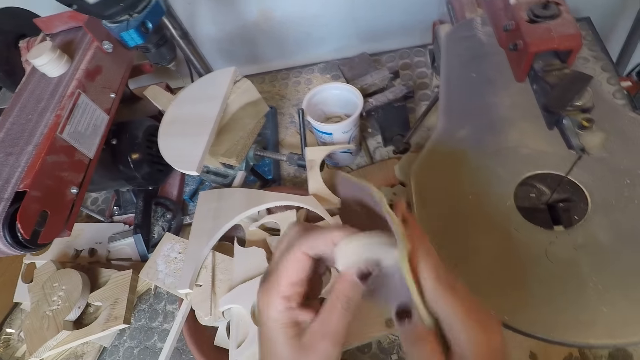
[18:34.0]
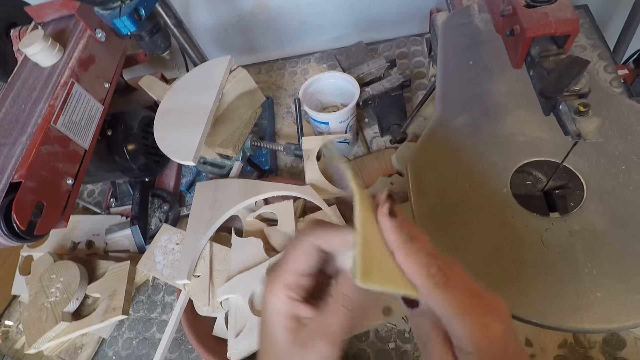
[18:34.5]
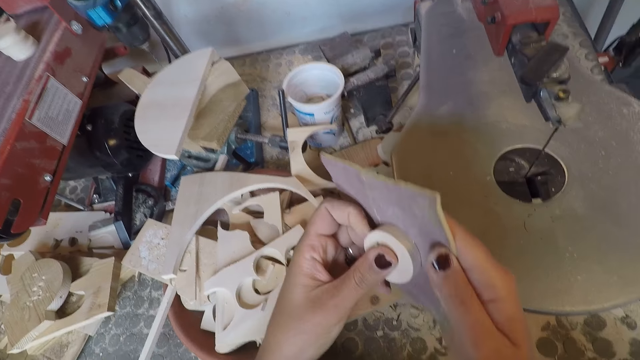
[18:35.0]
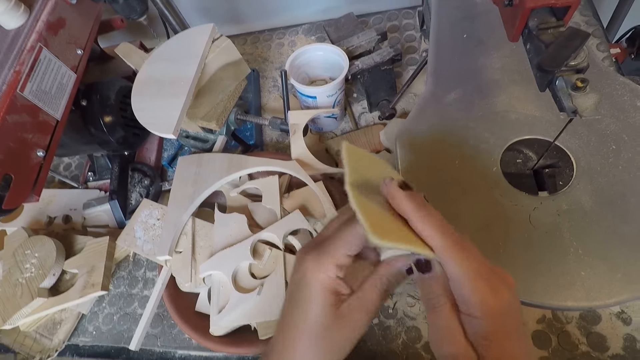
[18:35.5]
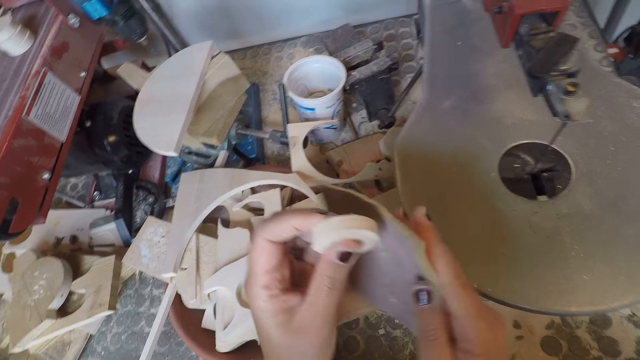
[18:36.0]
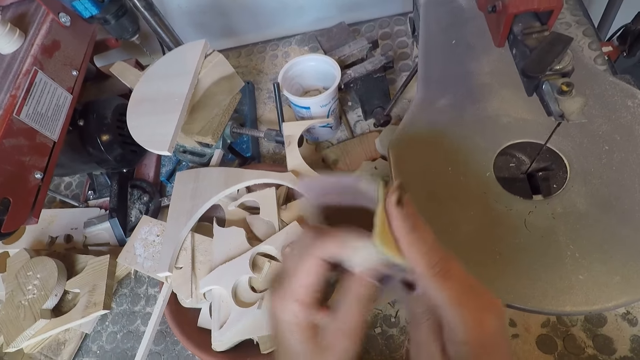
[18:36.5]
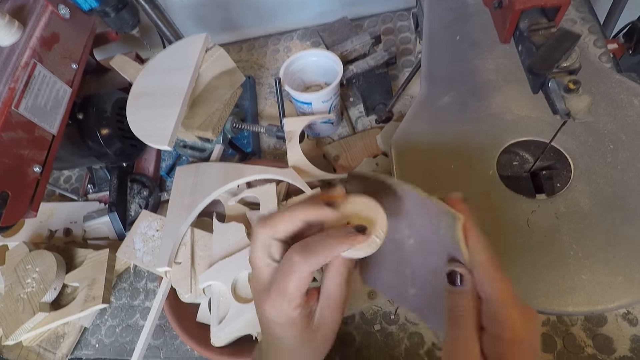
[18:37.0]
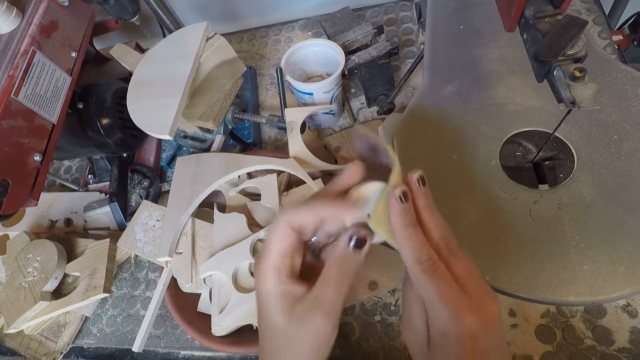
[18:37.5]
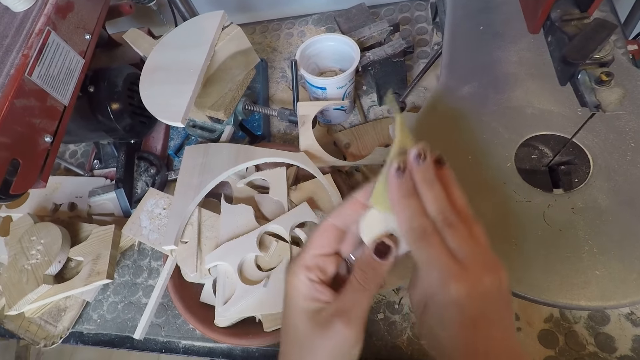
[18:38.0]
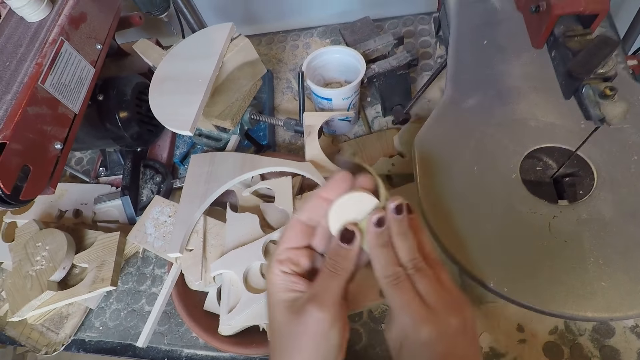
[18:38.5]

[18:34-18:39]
The camera wearer rubs the piece of wood on the sandpaper.

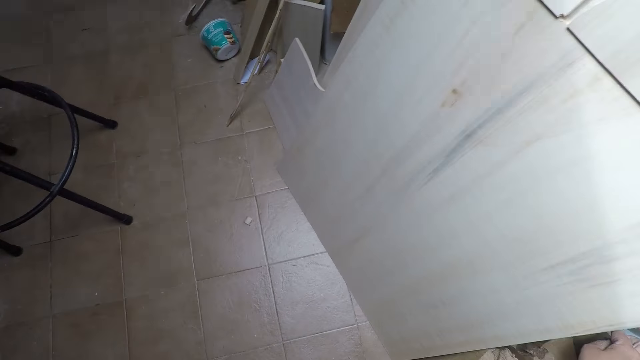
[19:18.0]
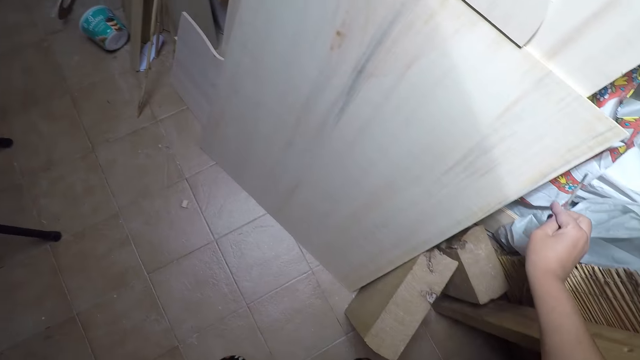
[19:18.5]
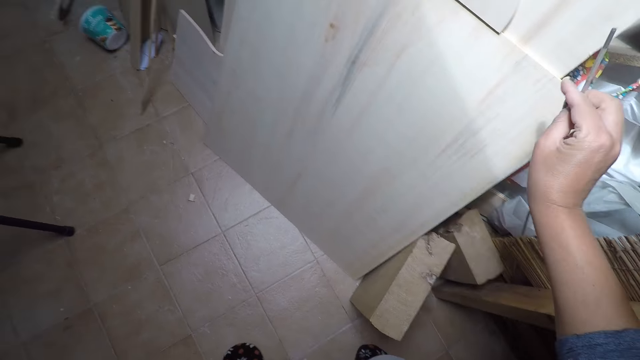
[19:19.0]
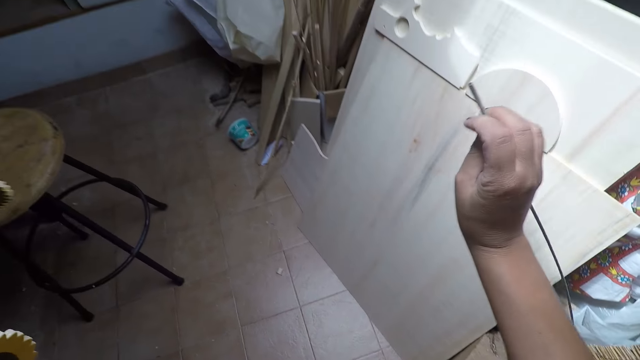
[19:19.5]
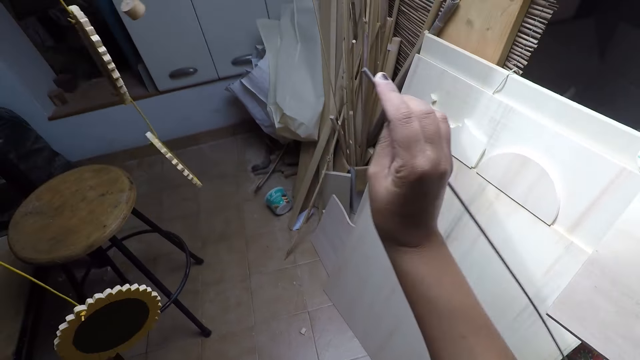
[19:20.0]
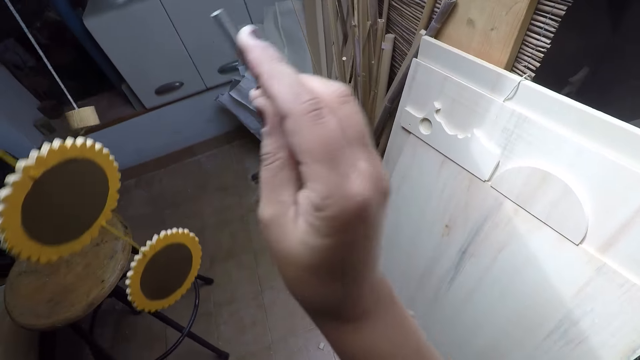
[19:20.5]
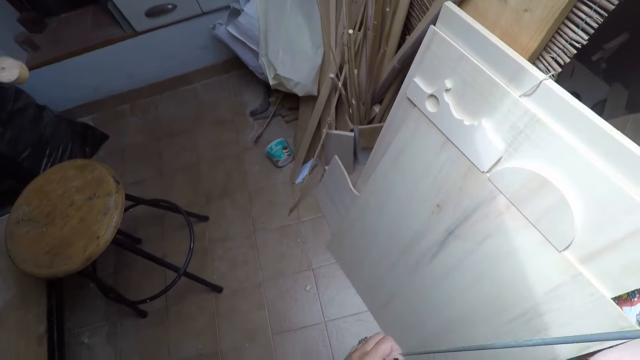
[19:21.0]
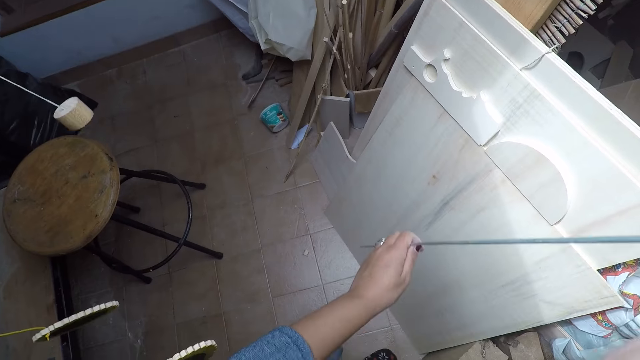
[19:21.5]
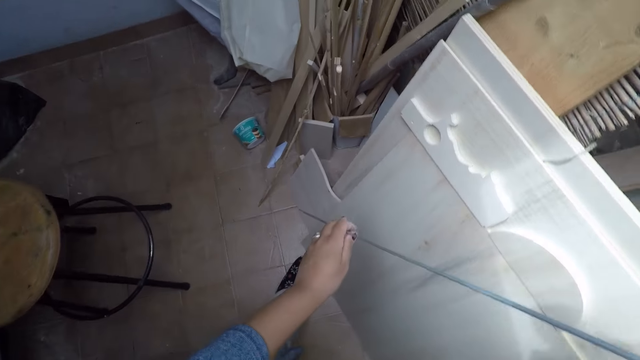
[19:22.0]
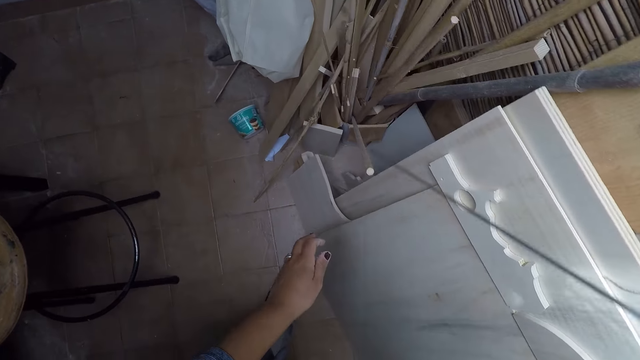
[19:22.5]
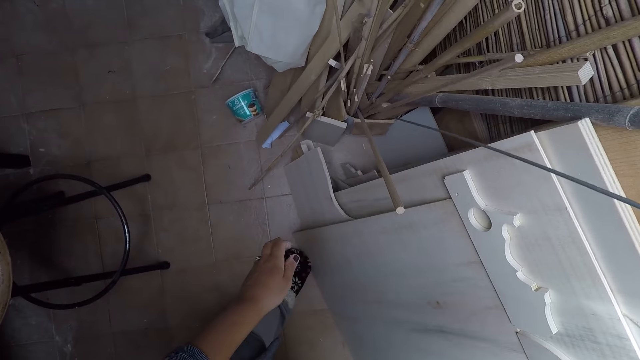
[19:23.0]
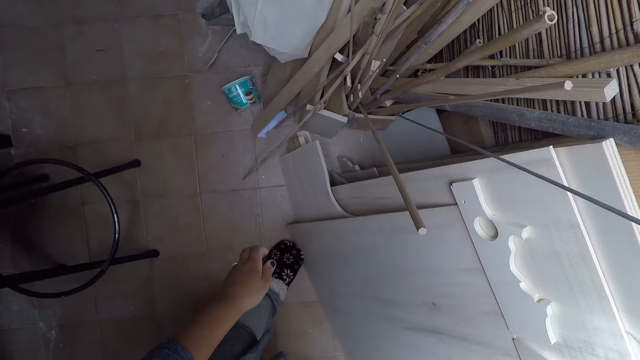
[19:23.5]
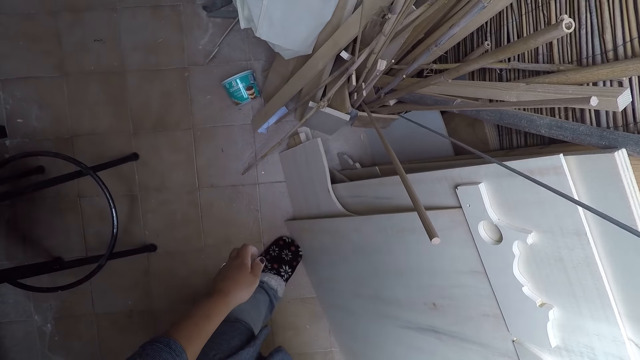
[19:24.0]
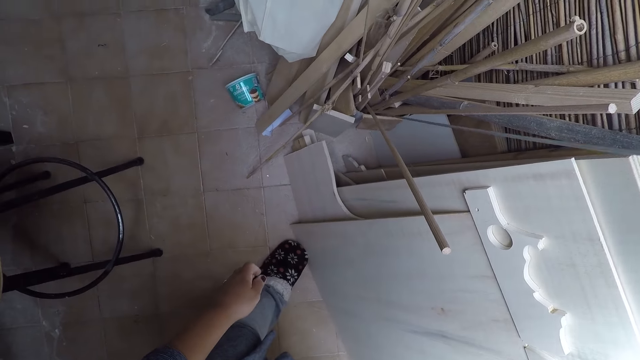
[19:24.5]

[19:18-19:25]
The camera wearer pulls out a long thin stick on the ground with his right hand. He holds the long thin stick with both hands. He puts the long thin stick in a pile of sticks in the workshop with his right hand.

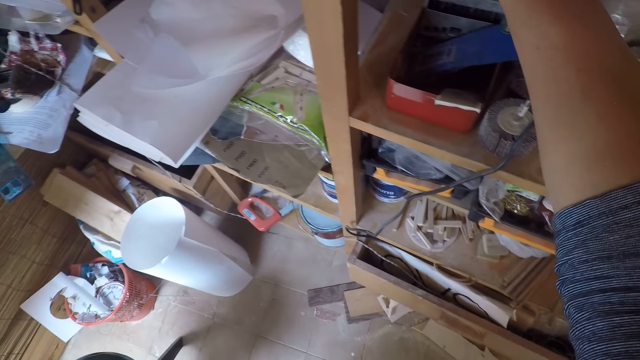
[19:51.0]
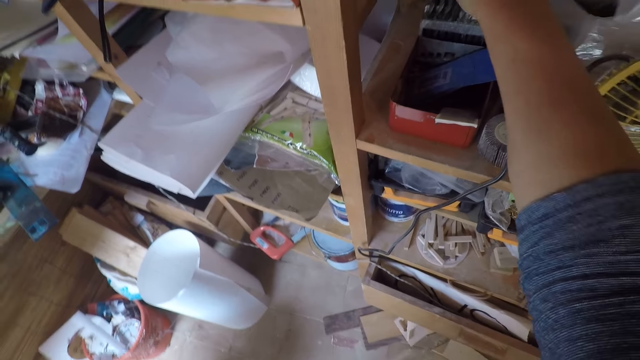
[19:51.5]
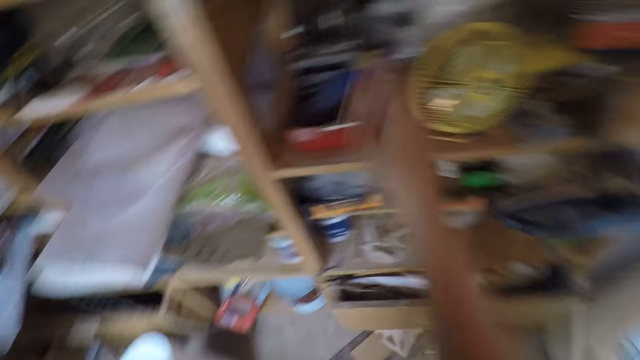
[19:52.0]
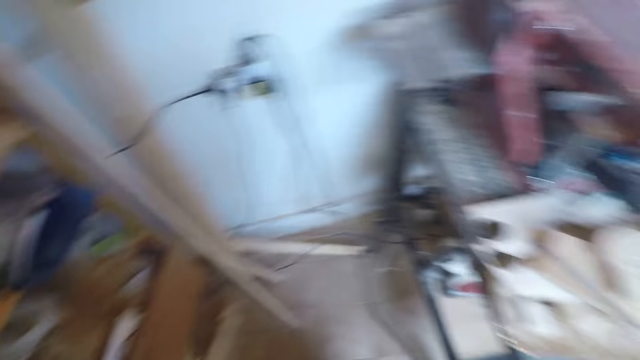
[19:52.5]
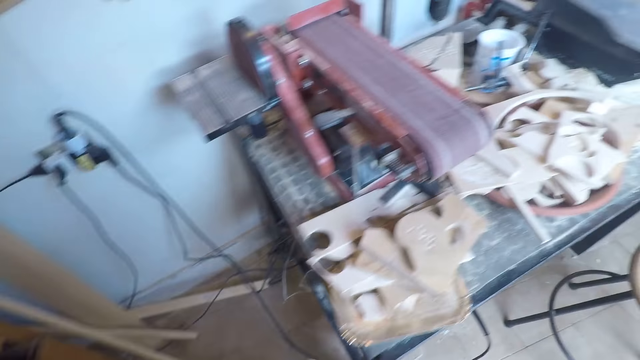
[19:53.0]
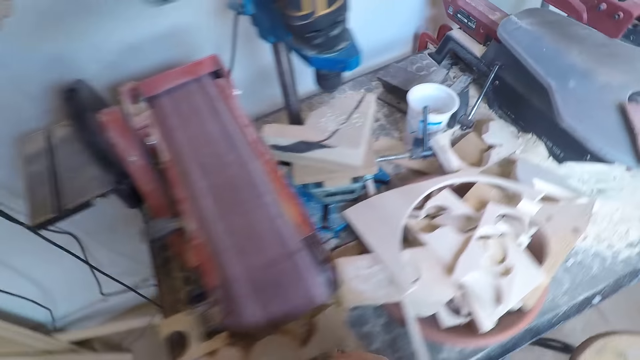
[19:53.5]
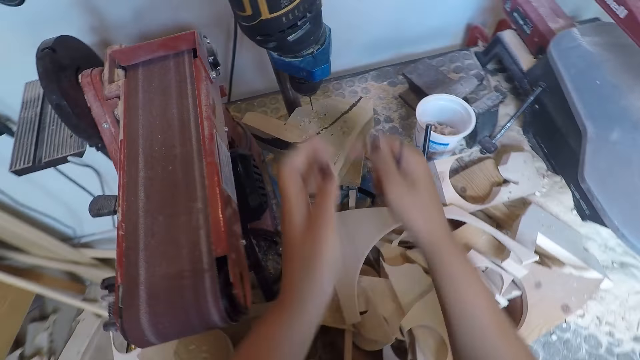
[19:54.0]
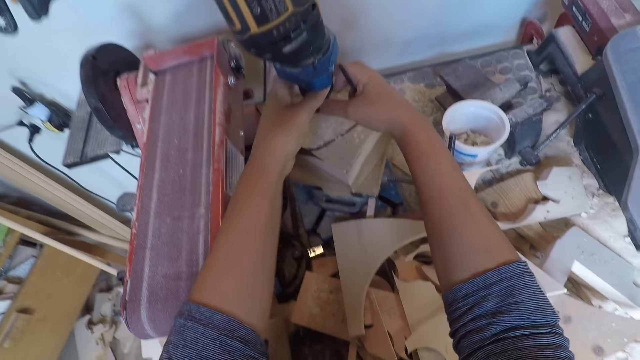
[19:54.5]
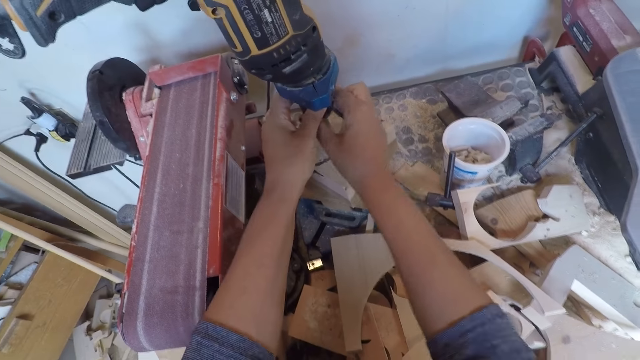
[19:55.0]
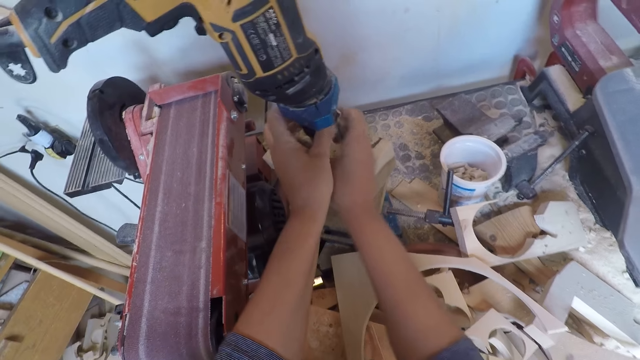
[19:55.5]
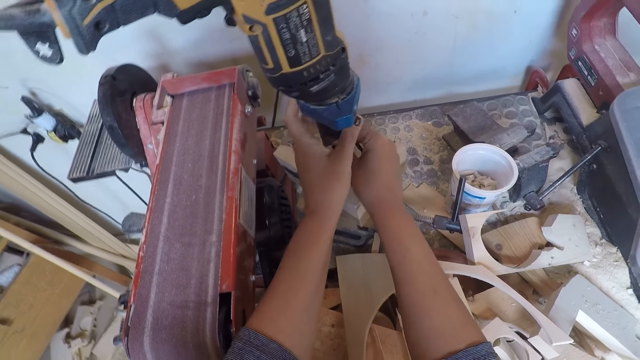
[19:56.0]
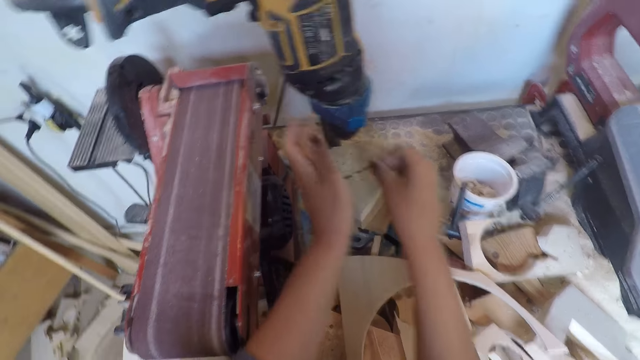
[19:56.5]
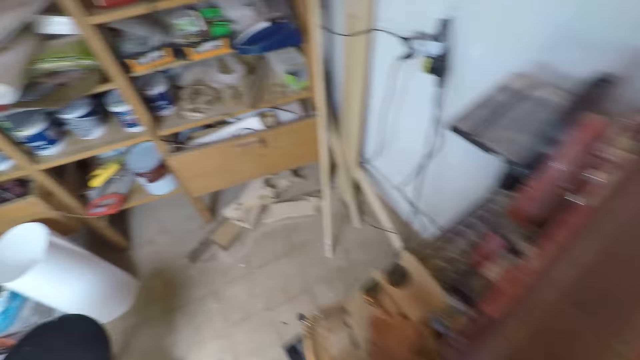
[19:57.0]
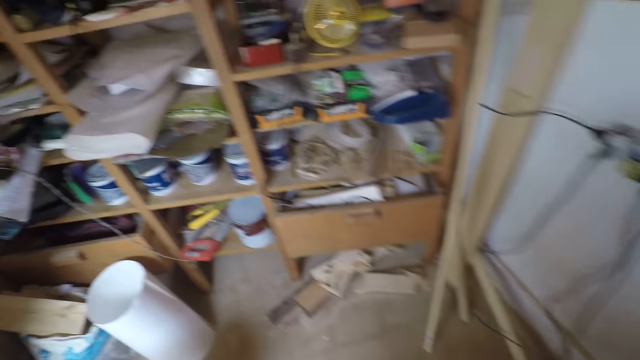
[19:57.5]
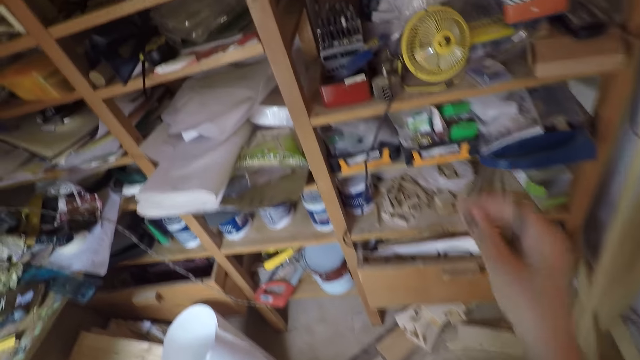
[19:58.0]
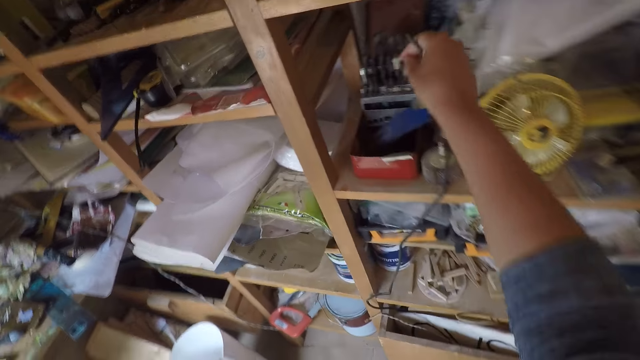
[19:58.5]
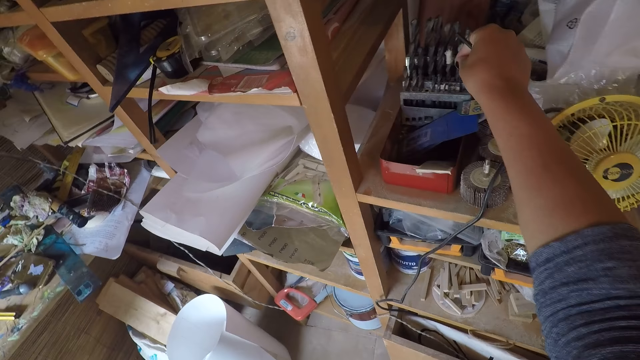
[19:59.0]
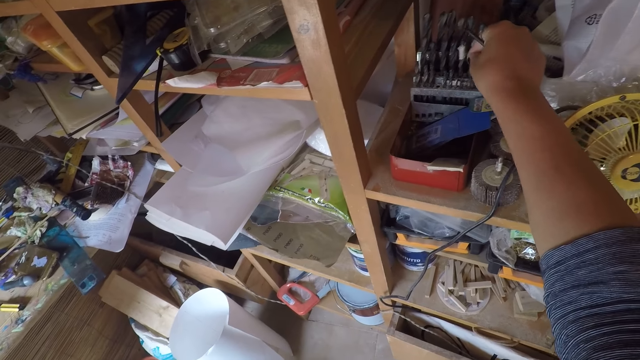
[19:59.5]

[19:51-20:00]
The camera wearer takes a drill from the shelf with his right hand. He walks to the drilling machine. He adjusts the drill scroll with both hands. He removes the drill from the drilling machine with his right hand. He walks towards the workshop shelf. He places the drill into its container on the workshop shelf with his right hand.
